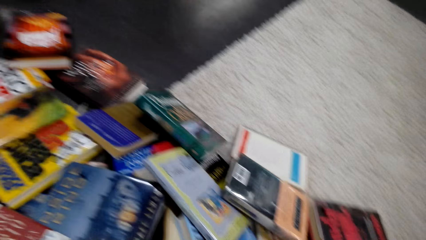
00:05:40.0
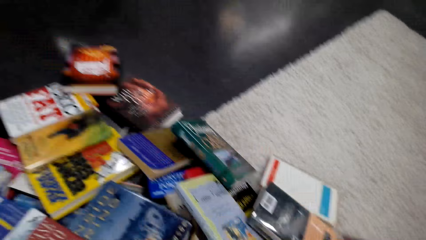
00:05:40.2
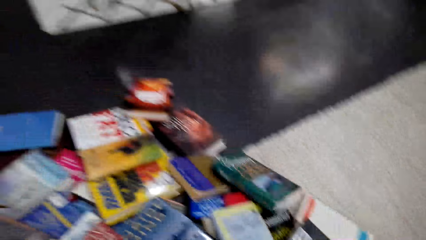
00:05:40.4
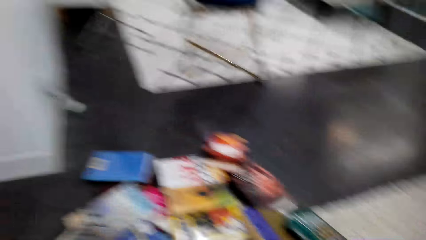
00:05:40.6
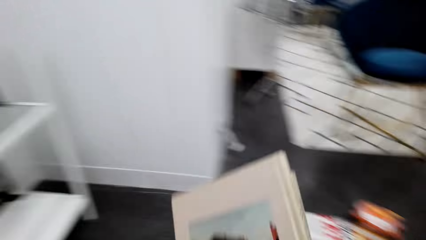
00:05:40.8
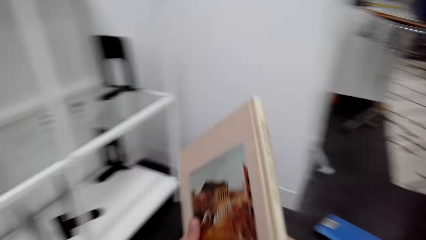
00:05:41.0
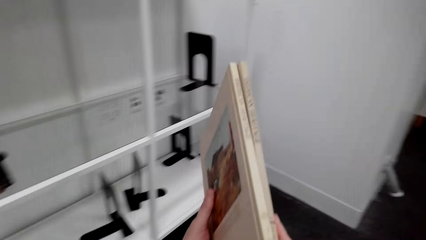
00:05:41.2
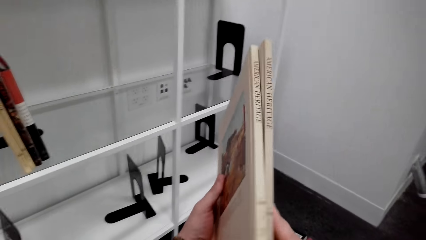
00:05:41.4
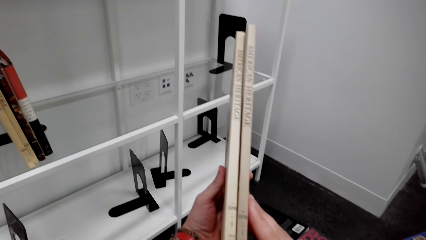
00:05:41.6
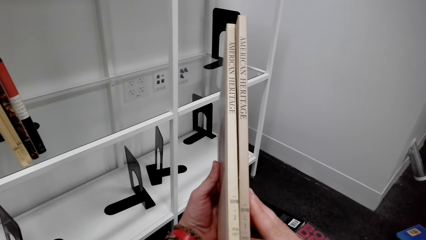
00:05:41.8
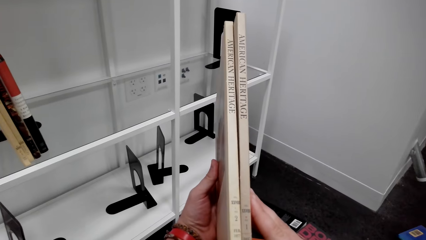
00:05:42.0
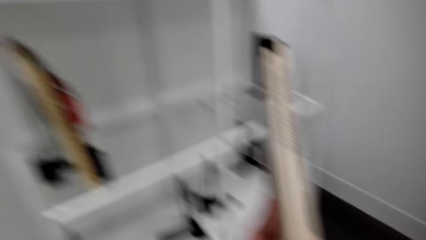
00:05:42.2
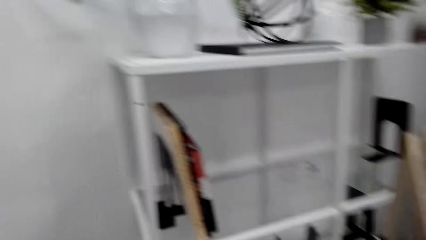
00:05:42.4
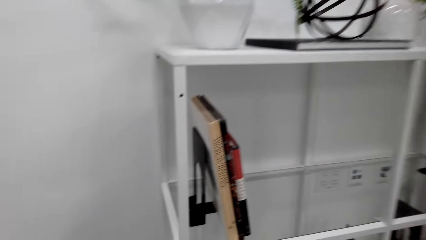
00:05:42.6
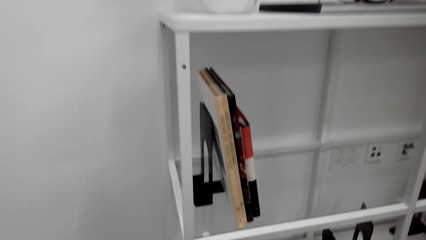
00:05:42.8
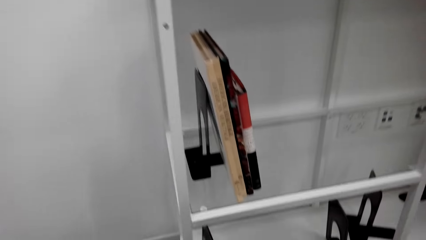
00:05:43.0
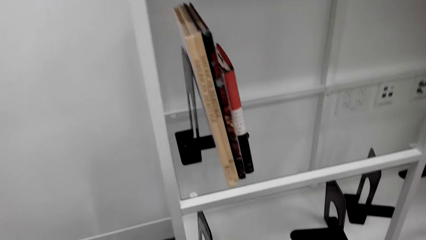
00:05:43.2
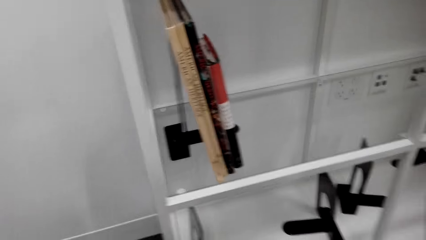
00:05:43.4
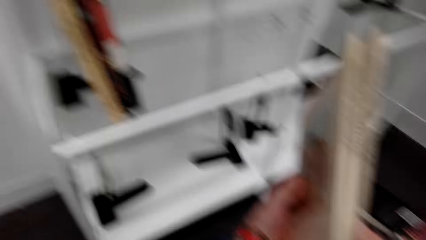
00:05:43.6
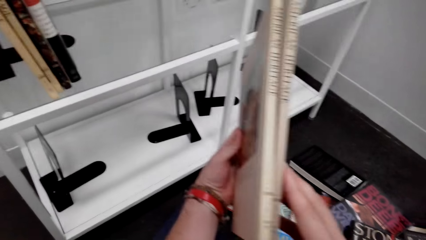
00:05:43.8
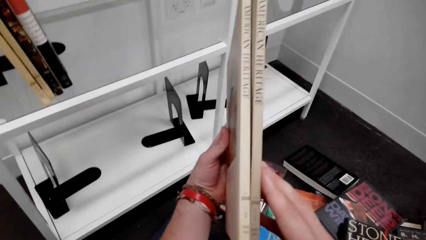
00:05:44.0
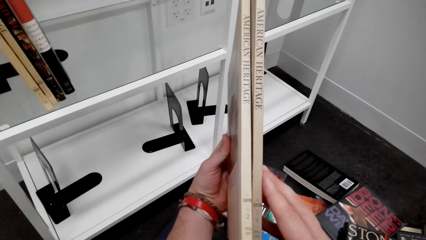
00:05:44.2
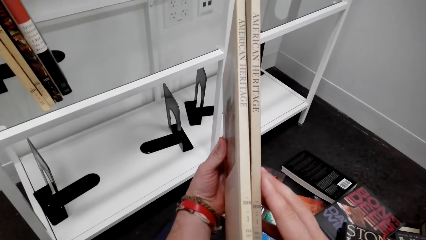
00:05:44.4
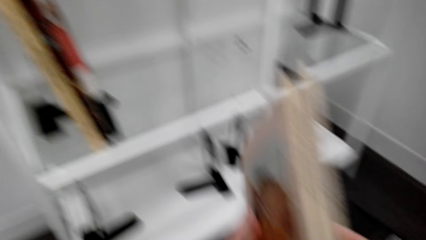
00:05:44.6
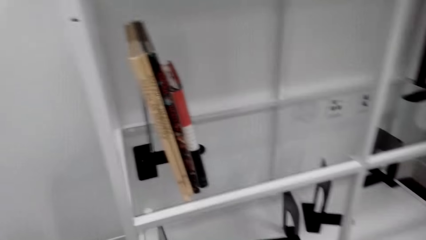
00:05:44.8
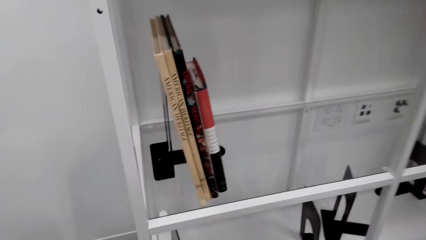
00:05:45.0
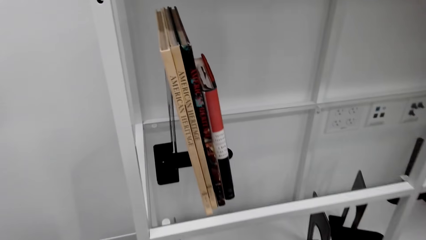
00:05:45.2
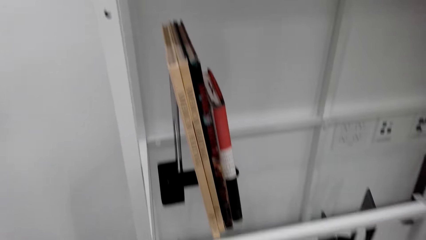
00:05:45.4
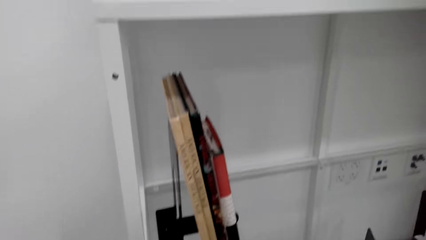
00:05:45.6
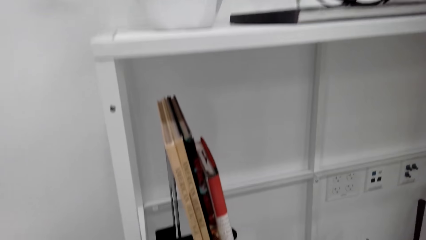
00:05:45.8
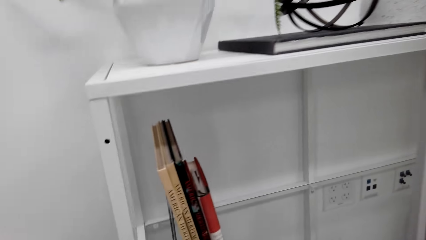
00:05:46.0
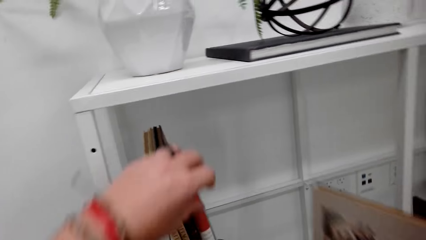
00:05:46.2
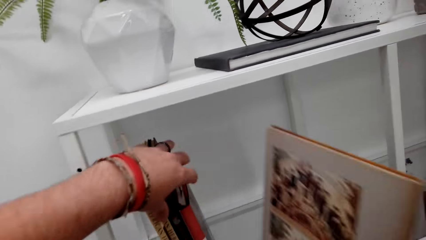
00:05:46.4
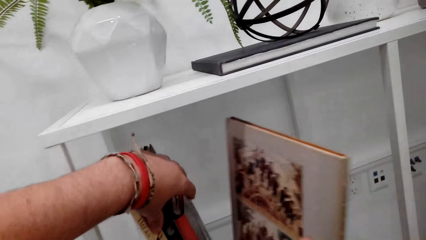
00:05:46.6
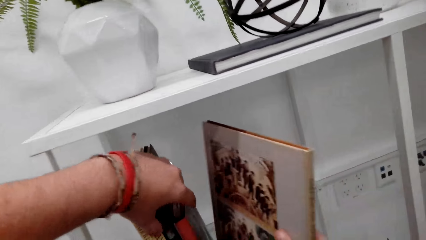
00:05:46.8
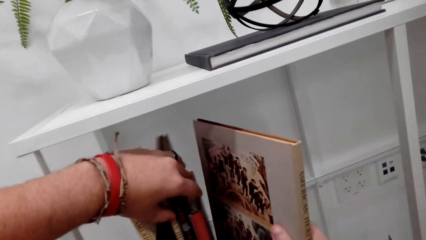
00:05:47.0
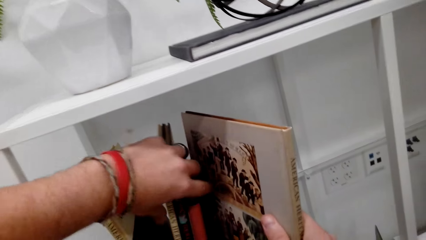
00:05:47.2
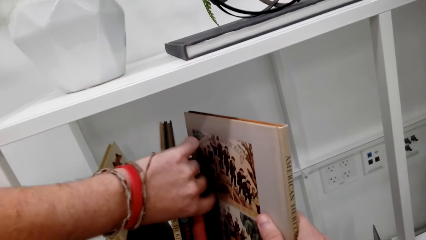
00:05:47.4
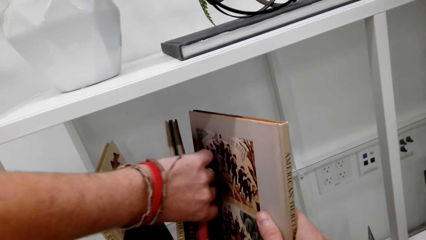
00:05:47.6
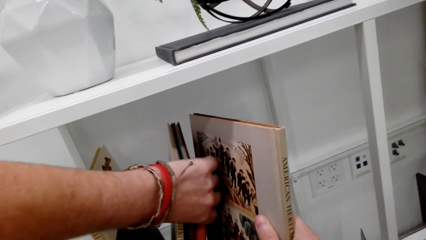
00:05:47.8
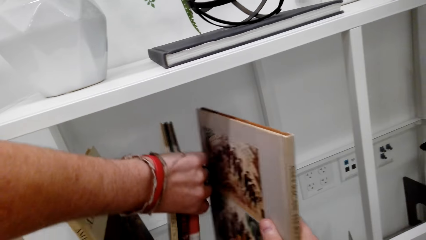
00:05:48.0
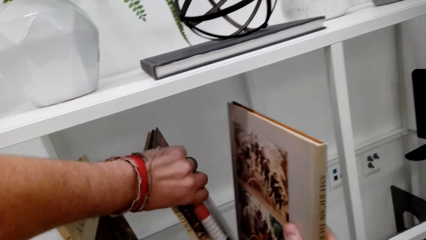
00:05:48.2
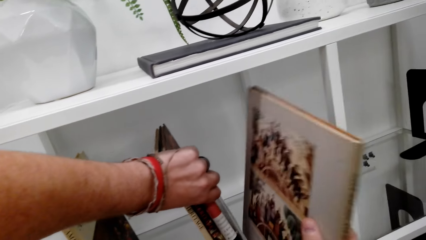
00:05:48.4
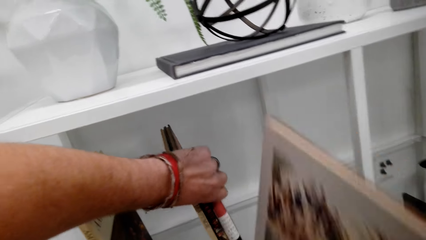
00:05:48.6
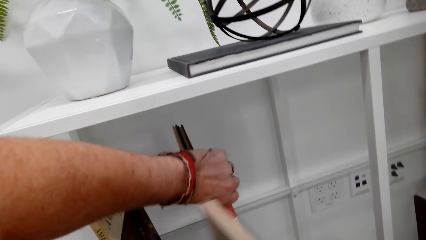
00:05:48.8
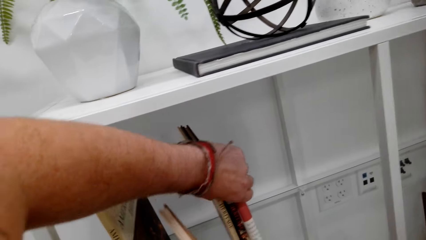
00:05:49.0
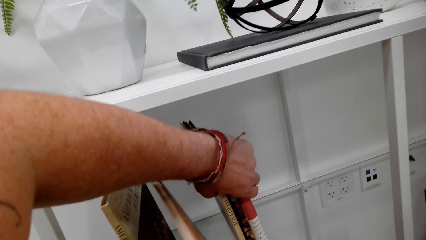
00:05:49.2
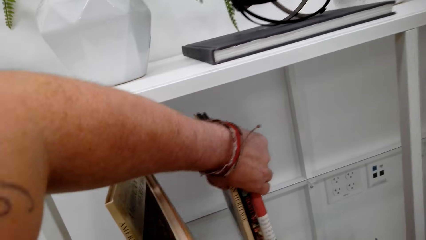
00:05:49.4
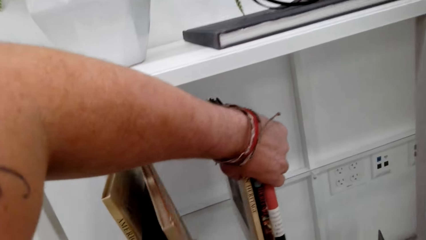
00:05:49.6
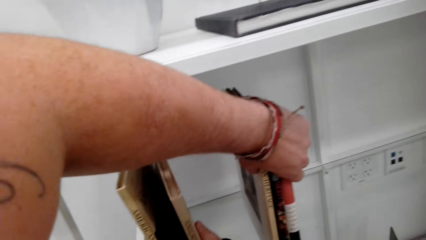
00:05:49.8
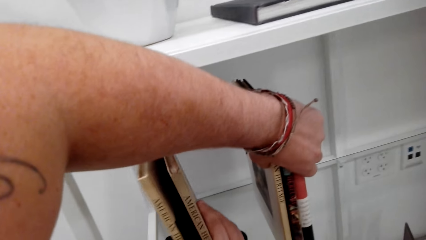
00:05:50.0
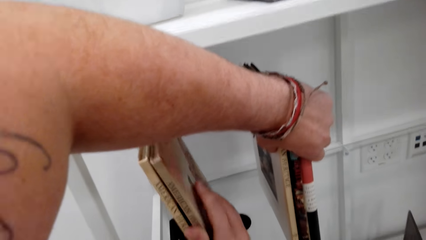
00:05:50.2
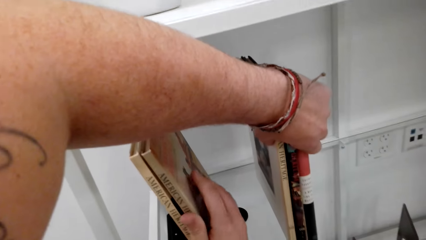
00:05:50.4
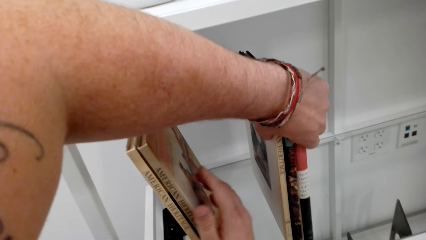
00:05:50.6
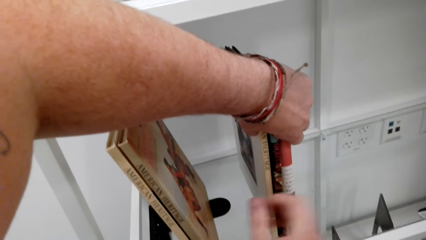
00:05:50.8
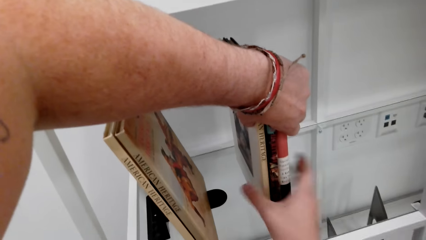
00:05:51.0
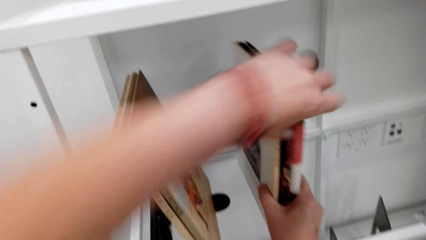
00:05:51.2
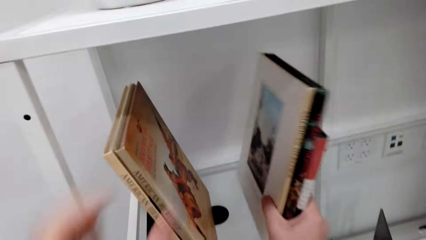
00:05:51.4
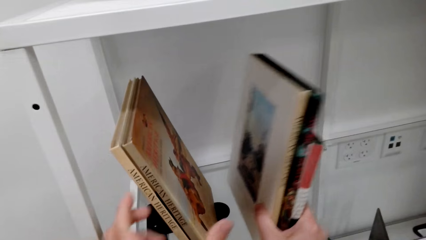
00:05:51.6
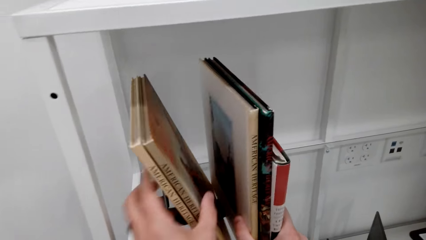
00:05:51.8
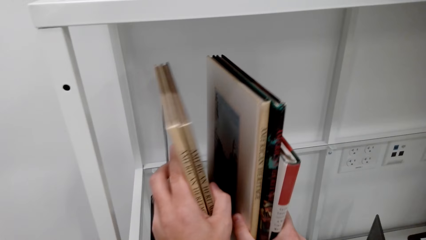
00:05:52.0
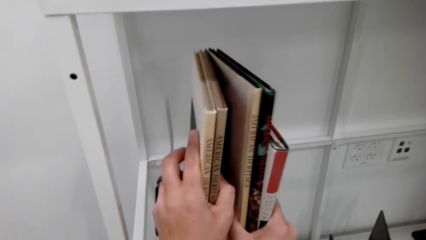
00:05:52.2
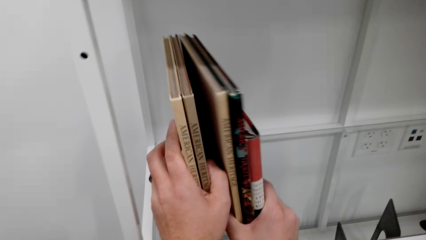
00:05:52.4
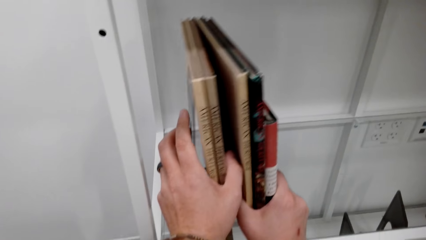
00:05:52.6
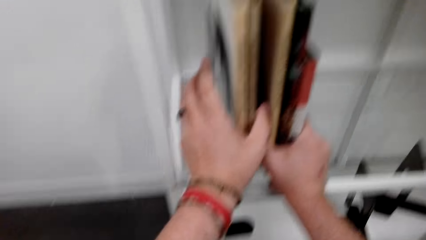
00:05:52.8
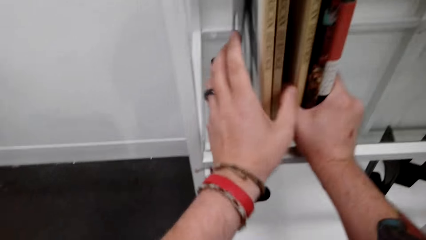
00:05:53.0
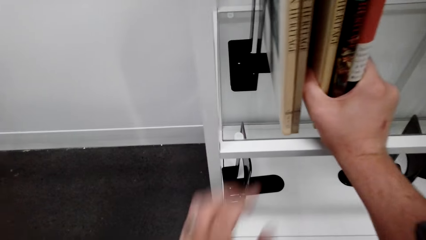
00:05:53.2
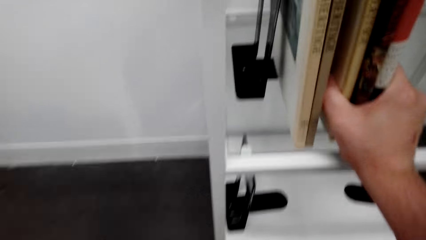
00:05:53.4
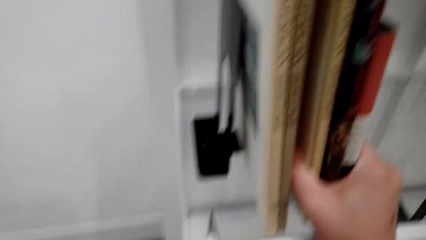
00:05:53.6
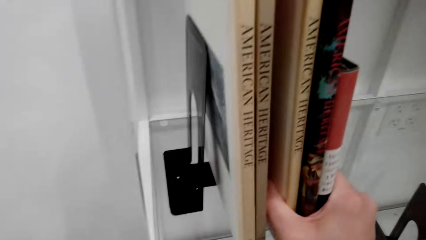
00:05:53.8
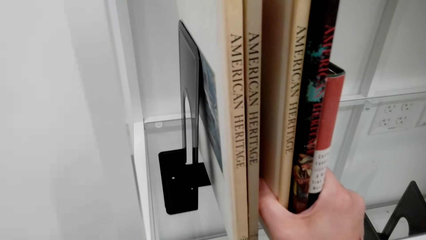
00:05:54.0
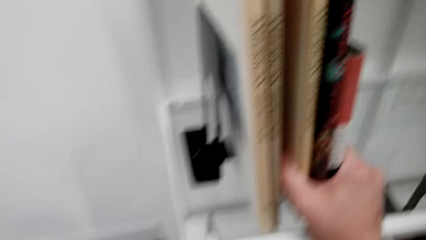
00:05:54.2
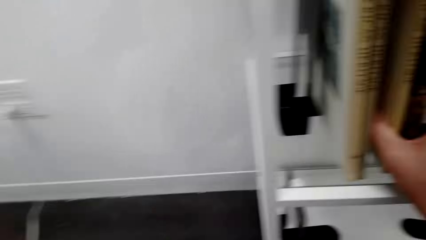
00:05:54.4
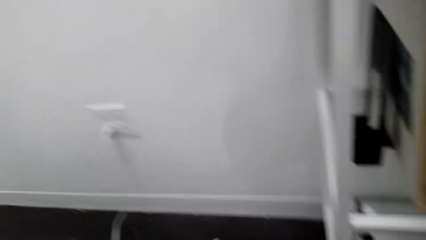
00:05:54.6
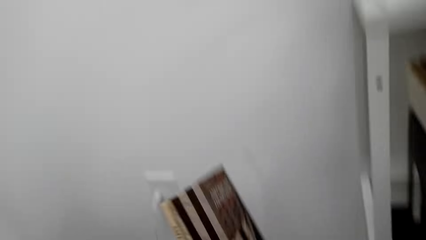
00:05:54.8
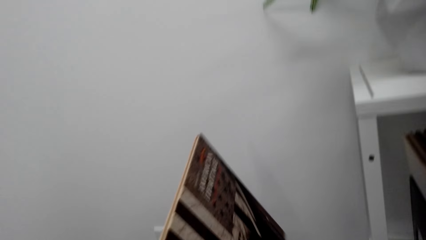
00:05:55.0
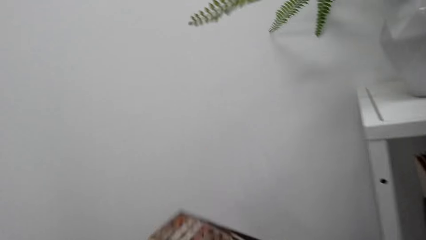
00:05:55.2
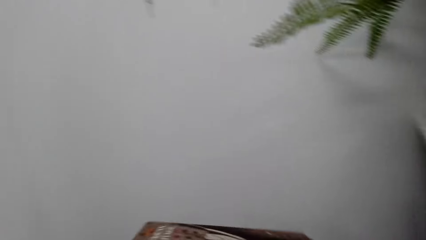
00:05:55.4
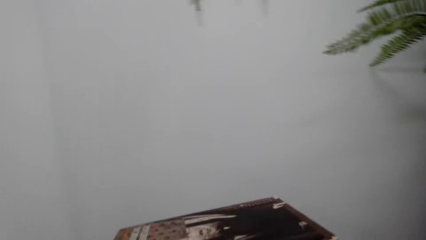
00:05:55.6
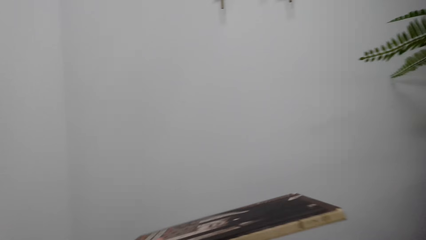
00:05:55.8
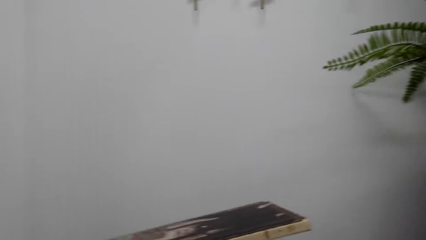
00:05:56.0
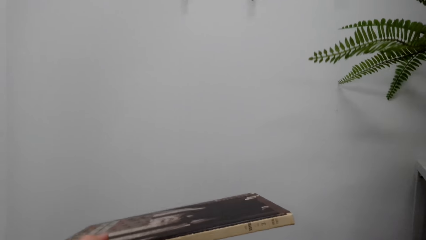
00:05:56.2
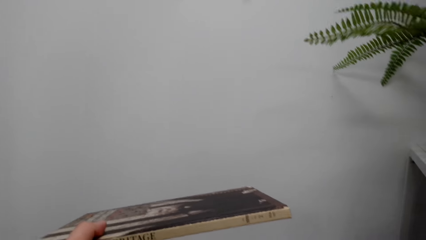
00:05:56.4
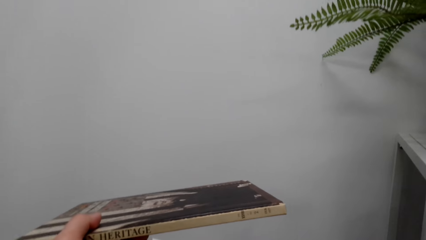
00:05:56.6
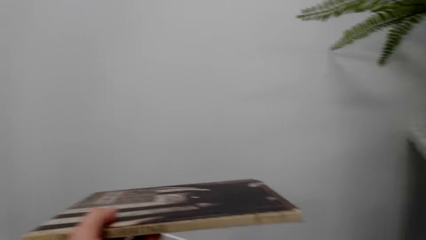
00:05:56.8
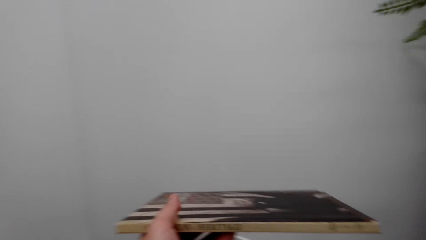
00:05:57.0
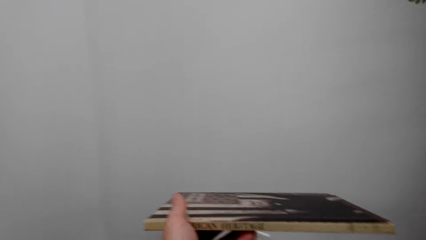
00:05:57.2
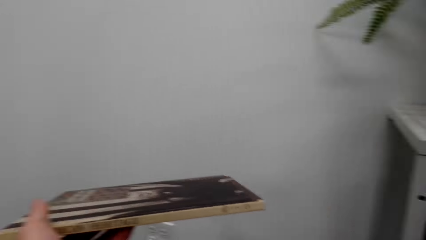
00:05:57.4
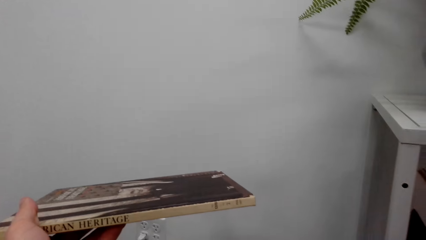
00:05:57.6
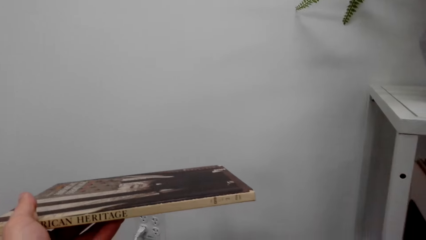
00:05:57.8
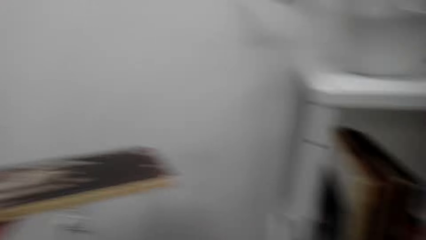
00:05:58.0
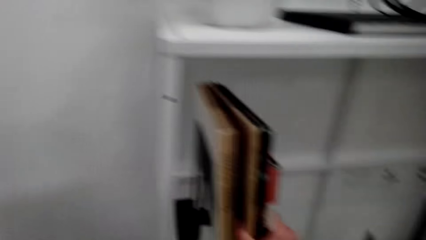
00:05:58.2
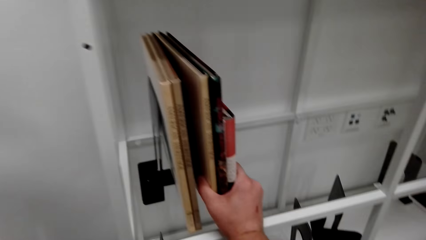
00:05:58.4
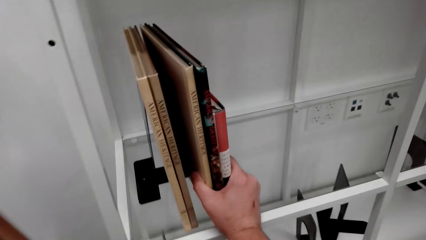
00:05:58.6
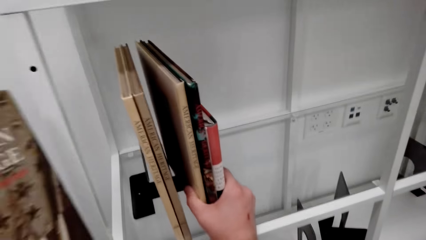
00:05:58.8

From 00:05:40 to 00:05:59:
The camera wearer lifts the book. They hold the books on the hands. They look around. They put the book on the book shelf. They rearrange the books on the book shelf. They pick the book from the floor with the left hand. They examine the book.
